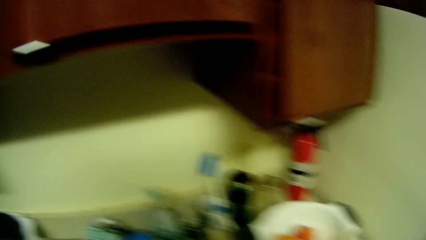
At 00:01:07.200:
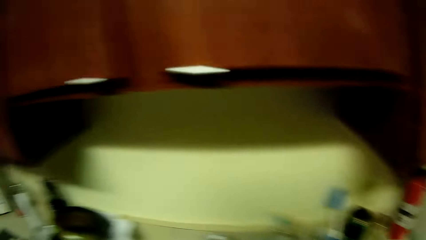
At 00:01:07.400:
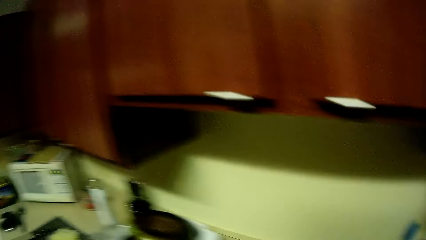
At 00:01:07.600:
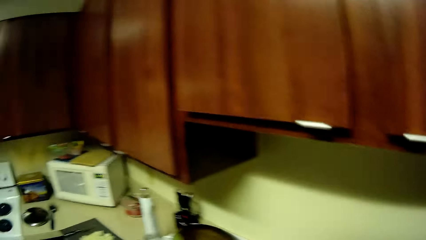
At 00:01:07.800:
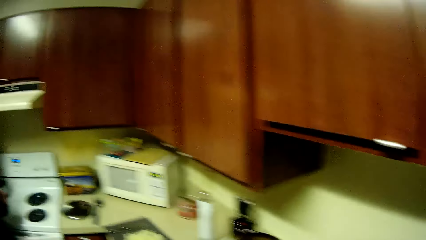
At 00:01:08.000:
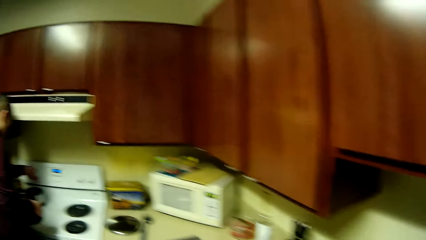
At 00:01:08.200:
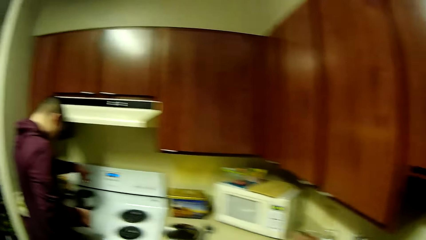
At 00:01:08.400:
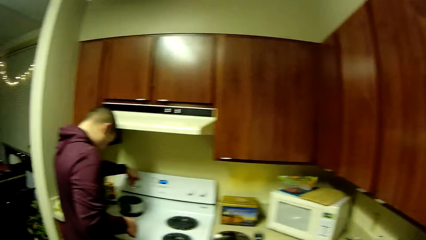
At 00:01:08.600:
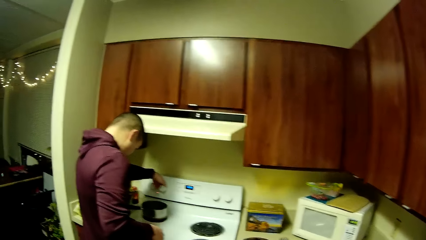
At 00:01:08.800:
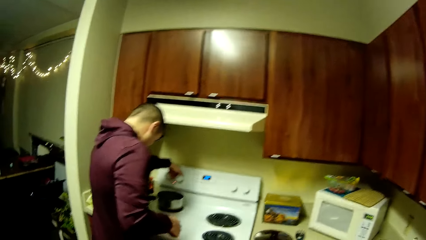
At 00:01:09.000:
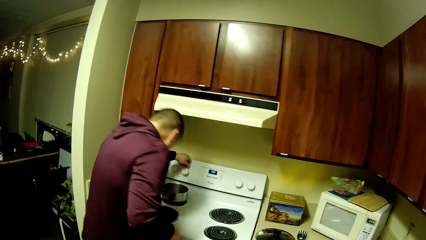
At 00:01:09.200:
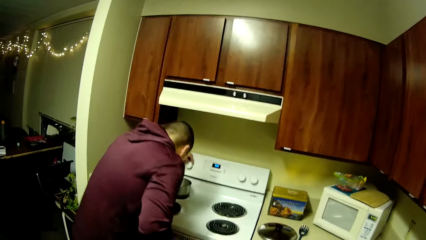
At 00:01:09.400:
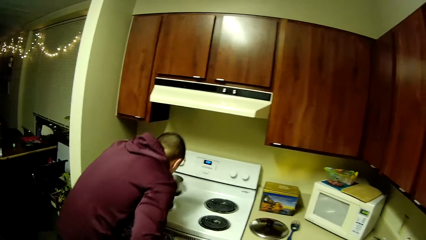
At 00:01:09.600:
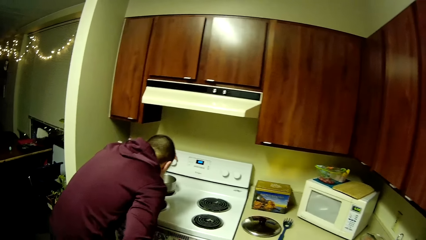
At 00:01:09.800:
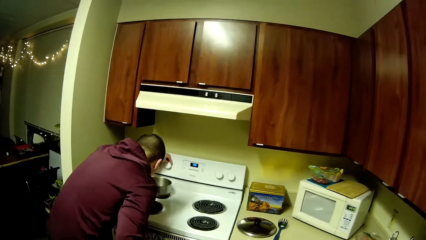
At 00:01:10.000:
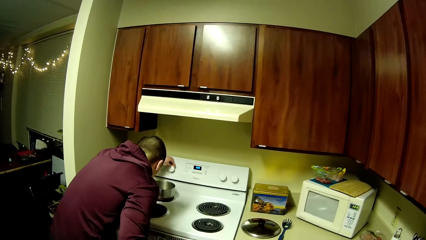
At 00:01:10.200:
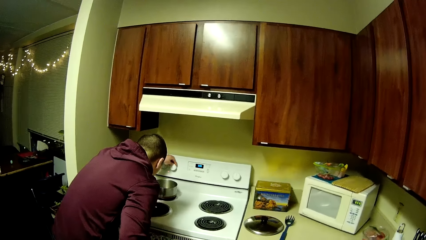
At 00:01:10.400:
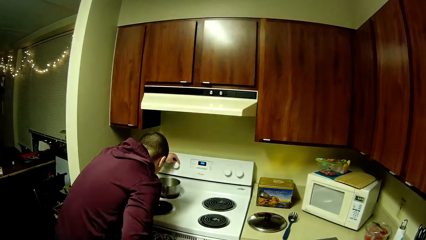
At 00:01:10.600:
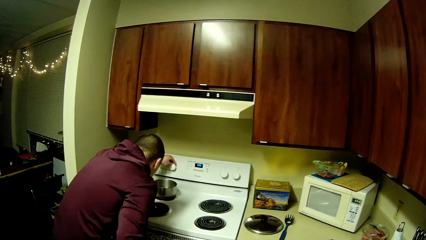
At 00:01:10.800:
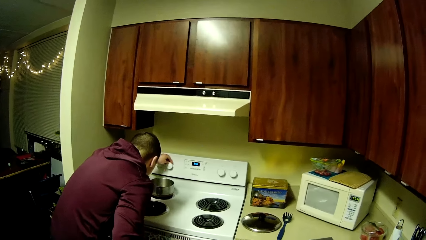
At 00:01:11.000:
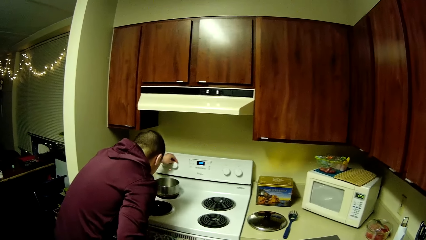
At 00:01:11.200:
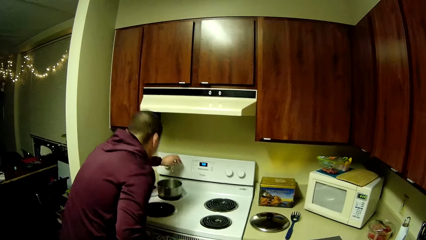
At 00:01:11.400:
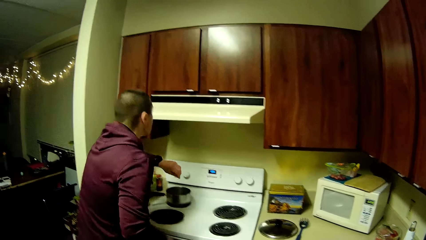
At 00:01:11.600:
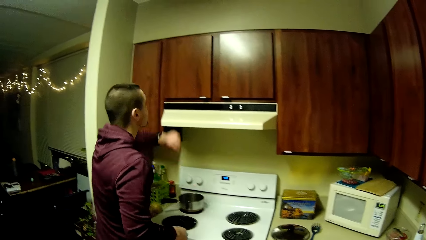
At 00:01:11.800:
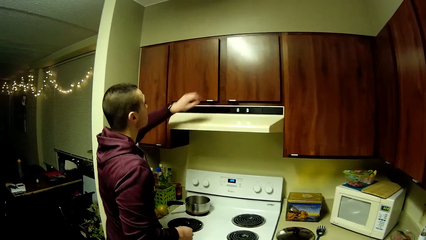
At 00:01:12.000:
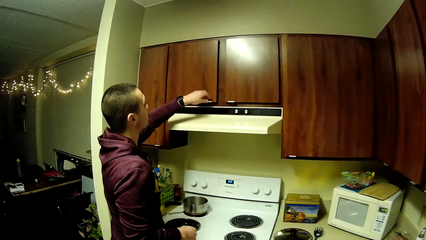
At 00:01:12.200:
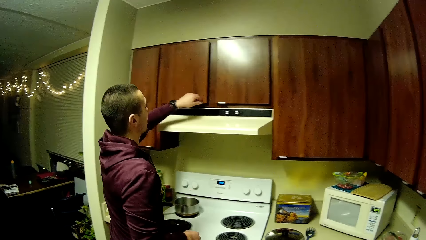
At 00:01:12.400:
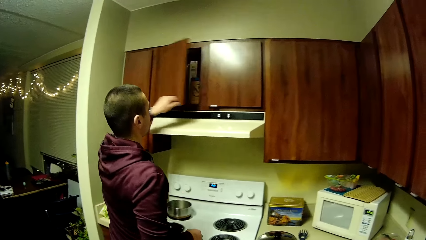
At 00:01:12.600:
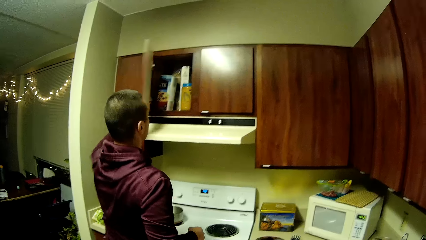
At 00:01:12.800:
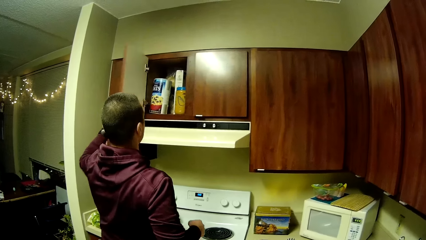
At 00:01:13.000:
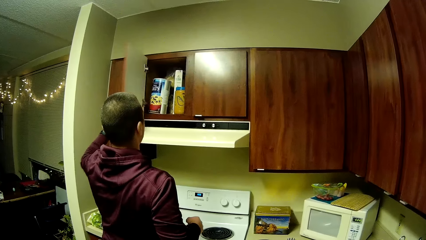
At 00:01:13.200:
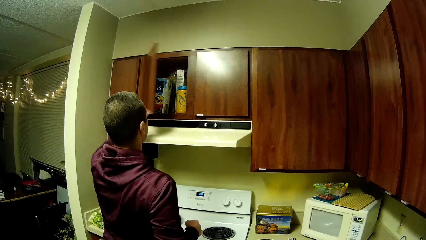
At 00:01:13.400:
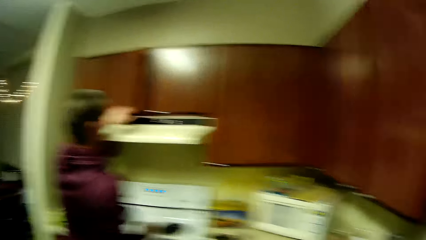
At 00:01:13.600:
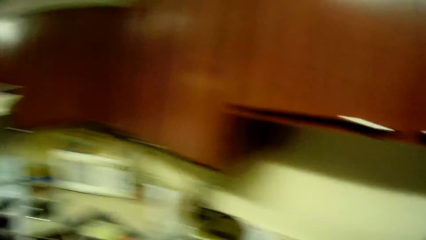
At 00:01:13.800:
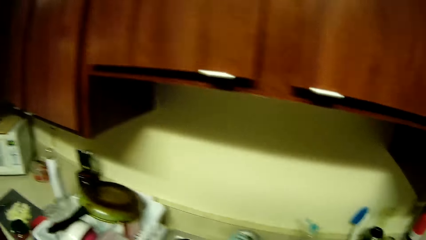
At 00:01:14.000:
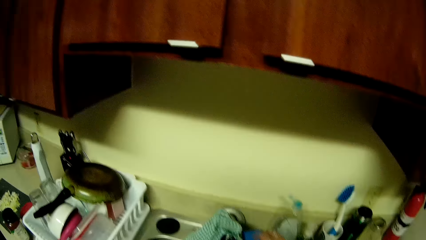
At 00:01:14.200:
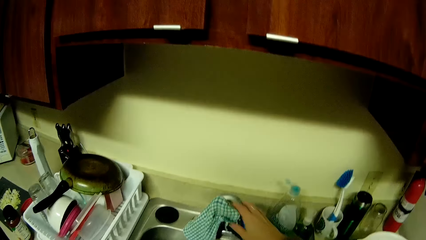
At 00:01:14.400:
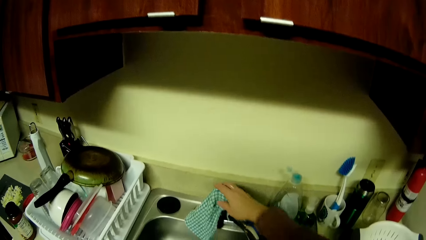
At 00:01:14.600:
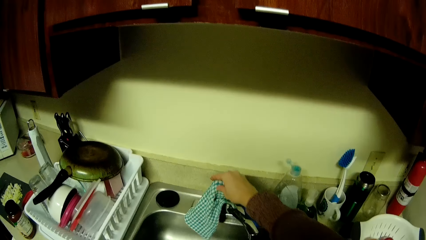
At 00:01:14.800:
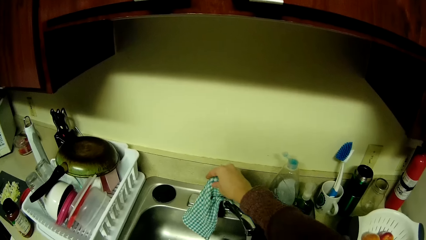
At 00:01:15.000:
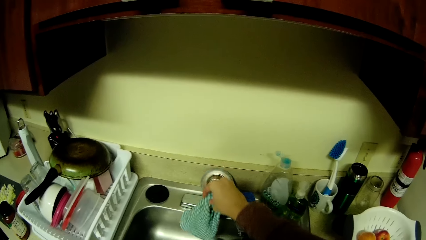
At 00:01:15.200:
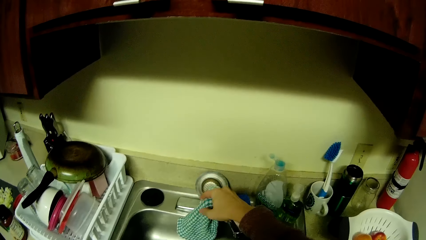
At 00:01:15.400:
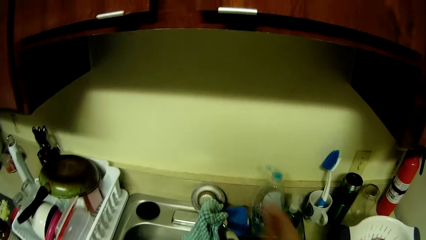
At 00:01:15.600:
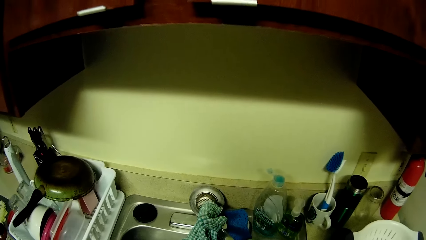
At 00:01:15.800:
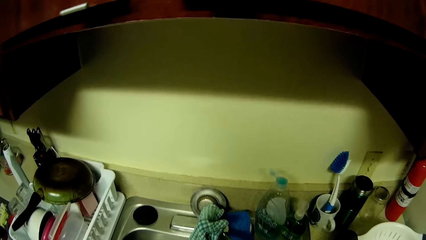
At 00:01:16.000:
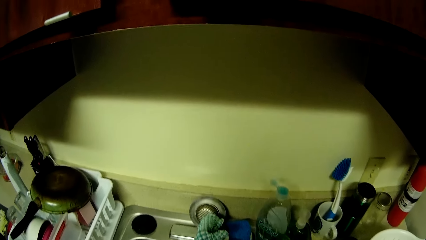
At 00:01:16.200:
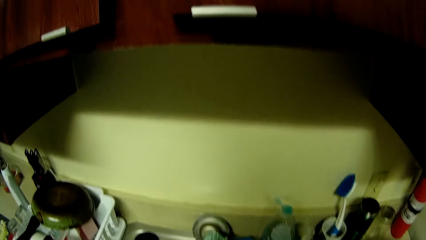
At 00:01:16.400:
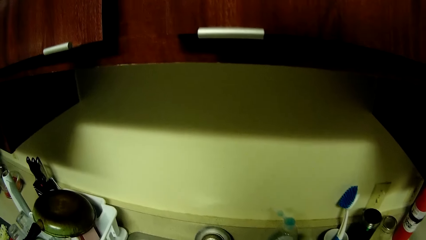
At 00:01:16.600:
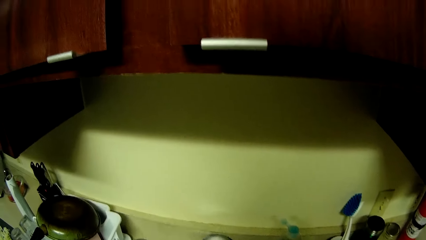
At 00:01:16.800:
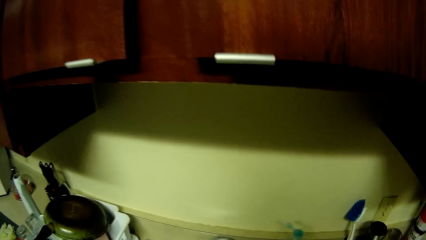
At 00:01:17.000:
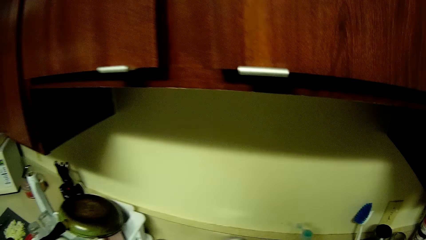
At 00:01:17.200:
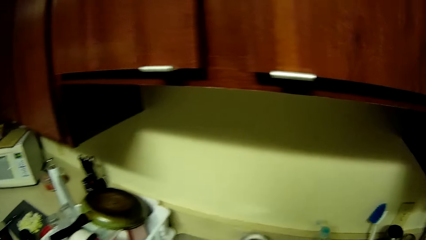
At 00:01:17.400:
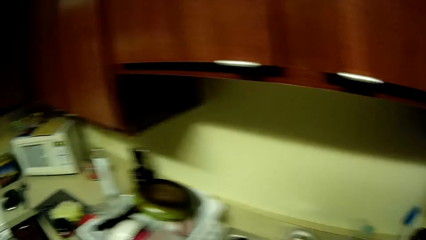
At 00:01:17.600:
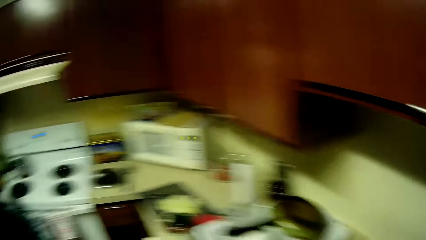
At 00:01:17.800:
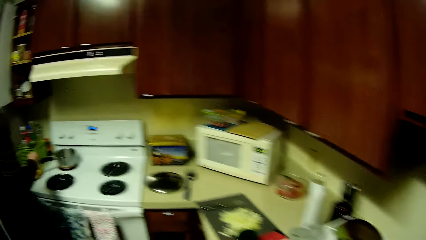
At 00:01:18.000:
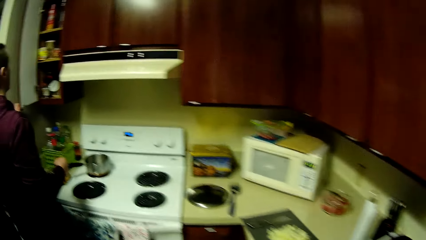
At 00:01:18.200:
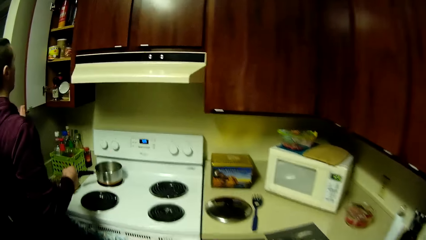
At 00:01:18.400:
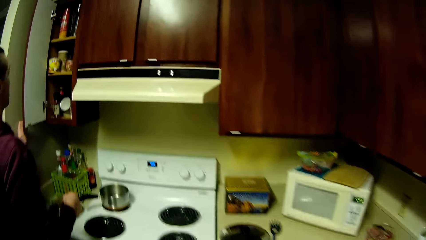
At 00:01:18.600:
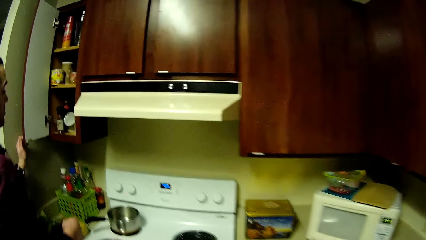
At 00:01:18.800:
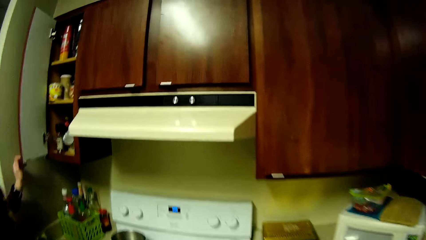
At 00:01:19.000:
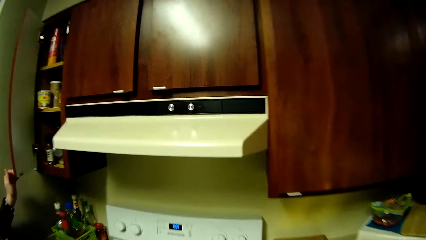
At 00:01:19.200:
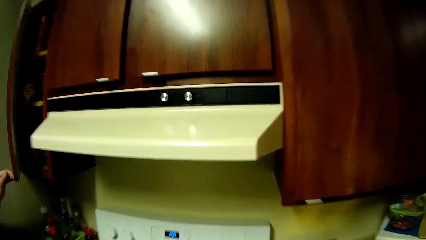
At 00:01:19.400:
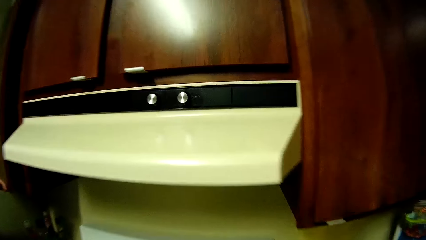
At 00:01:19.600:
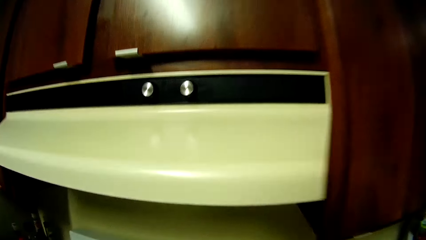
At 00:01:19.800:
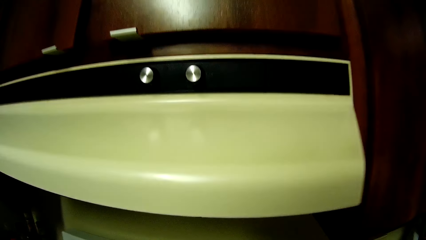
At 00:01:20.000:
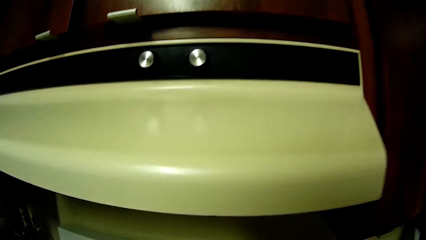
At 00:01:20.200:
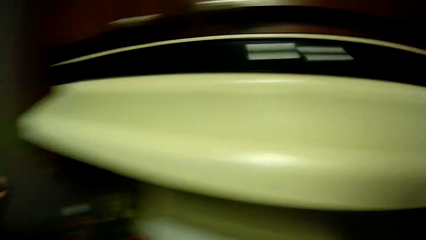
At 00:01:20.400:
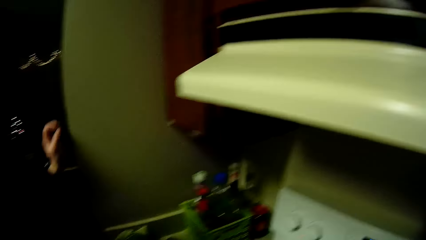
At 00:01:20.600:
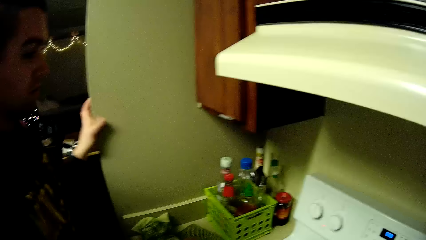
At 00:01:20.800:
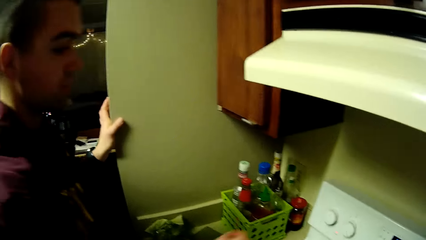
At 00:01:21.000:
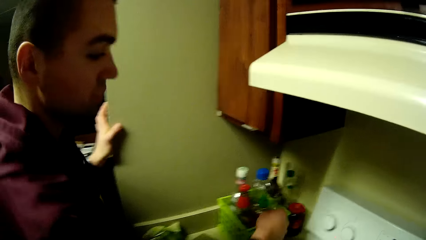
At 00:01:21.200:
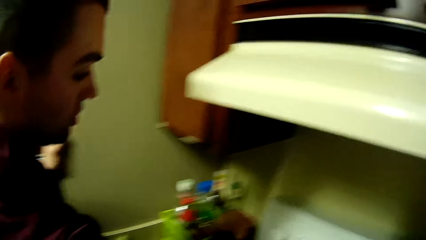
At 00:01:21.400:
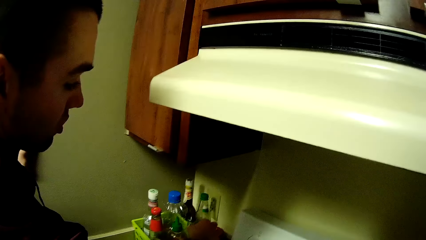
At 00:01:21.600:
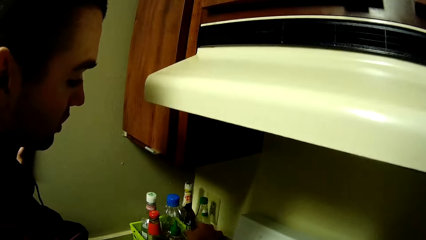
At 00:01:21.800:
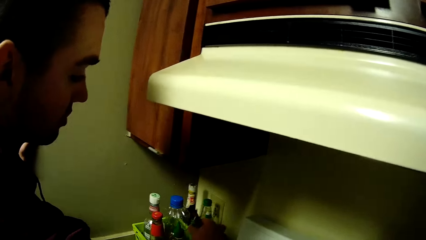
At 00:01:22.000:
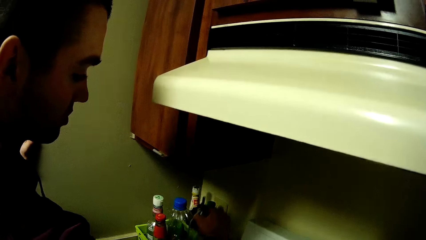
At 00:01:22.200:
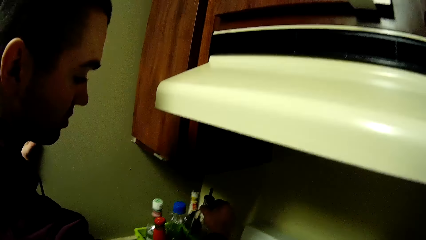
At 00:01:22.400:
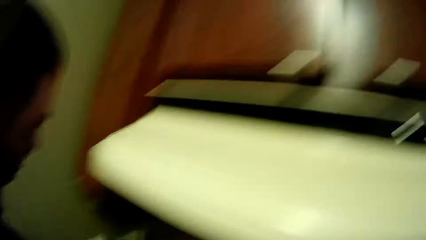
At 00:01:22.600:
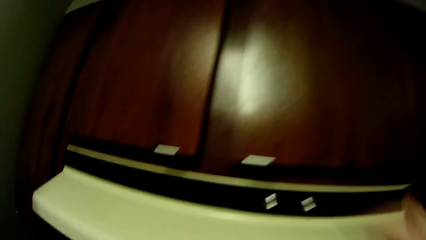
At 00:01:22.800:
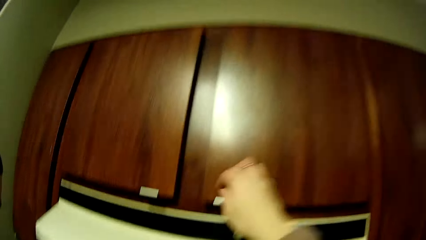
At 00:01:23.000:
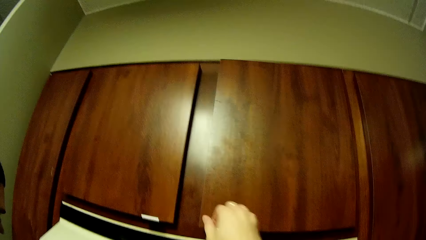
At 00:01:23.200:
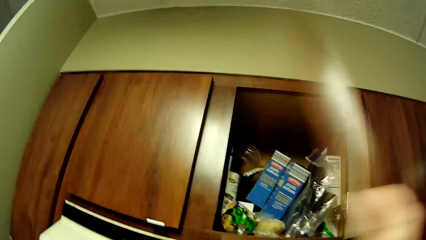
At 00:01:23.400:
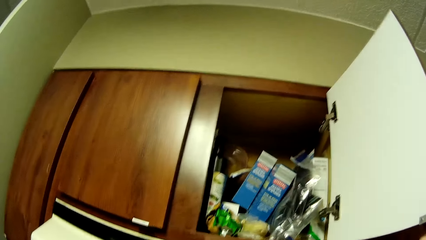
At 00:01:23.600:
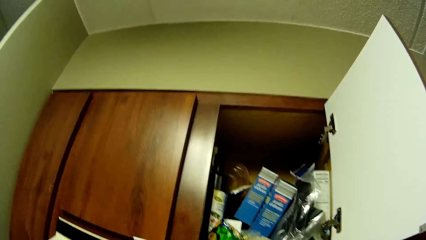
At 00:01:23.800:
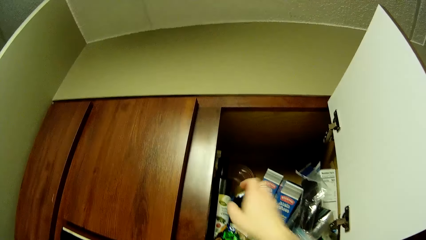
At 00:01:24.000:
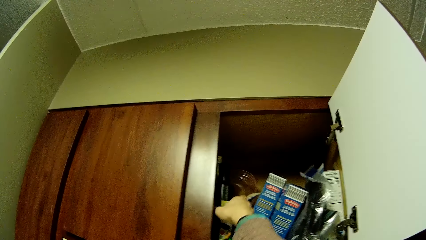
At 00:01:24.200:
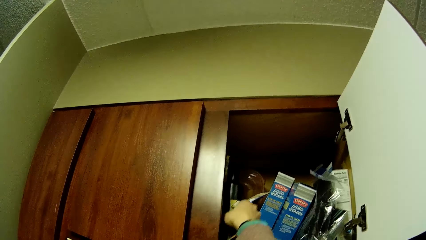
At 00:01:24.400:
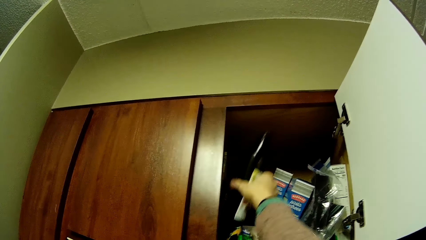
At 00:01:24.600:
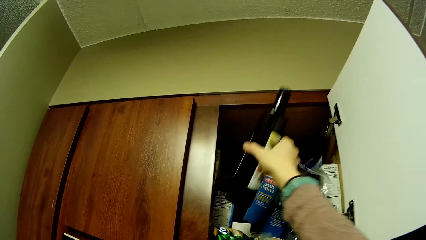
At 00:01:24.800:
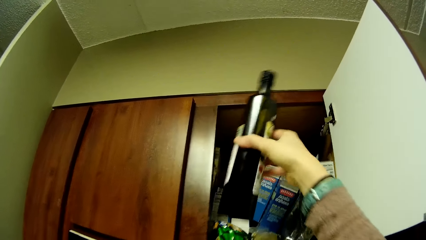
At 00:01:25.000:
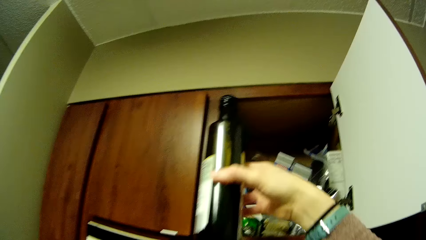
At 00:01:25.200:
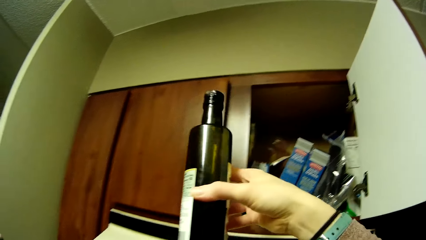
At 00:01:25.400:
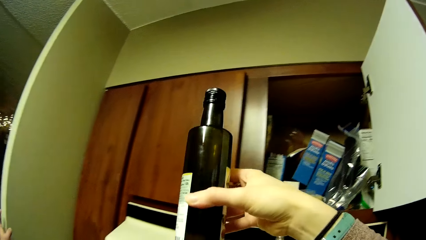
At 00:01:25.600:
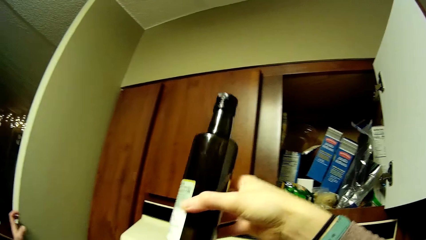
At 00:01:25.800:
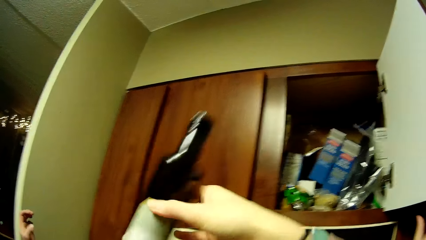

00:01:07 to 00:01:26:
A man turns the knob of the gas cooker with his left hand. The man operates on the gas cooker. The man opens a kitchen cabinet with his left hand. The camera wearer turns on the faucet with her right hand. The man shuts the cabinet door with his left hand. The camera wearer opens a cabinet with her right hand. The man opens the kitchen cabinet door. The camera wearer picks a bottle of oil from the cabinet with her right hand.
